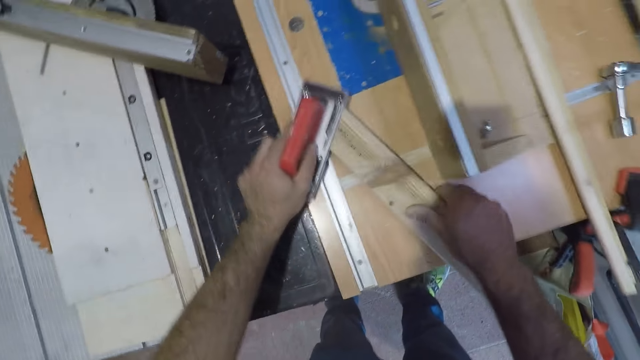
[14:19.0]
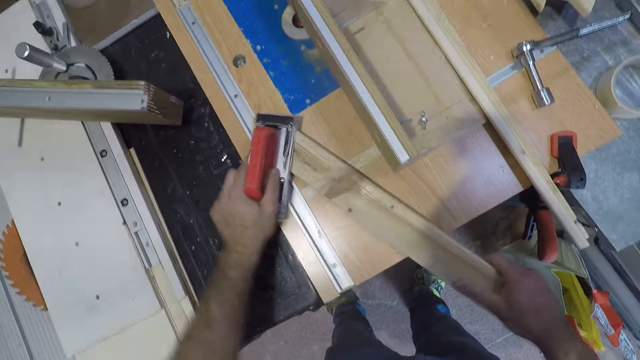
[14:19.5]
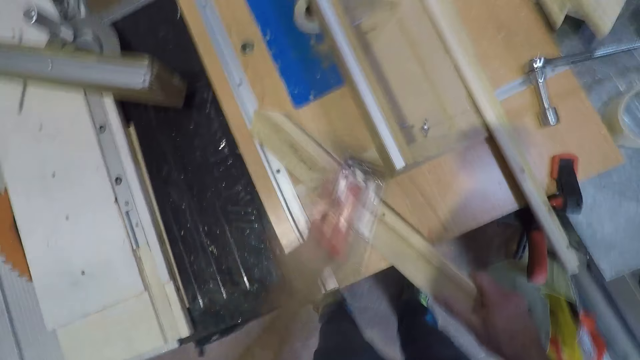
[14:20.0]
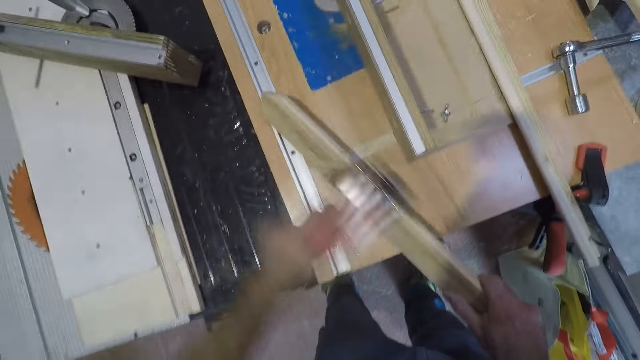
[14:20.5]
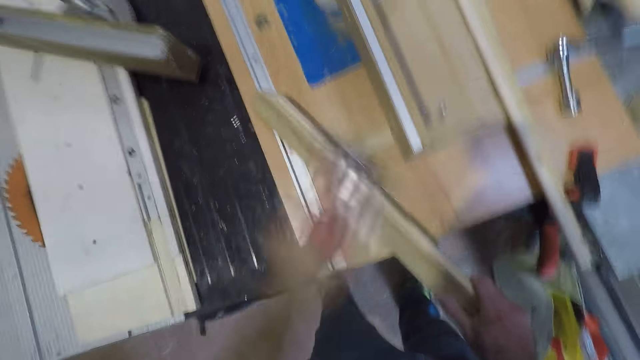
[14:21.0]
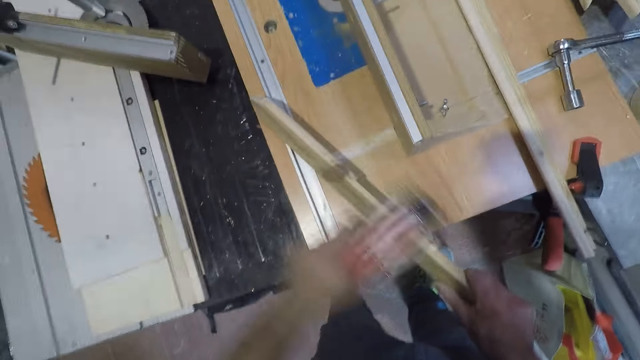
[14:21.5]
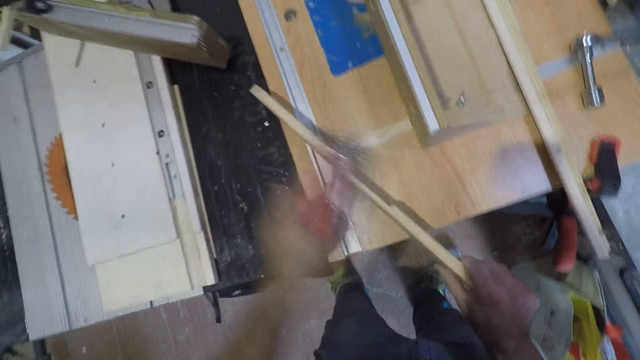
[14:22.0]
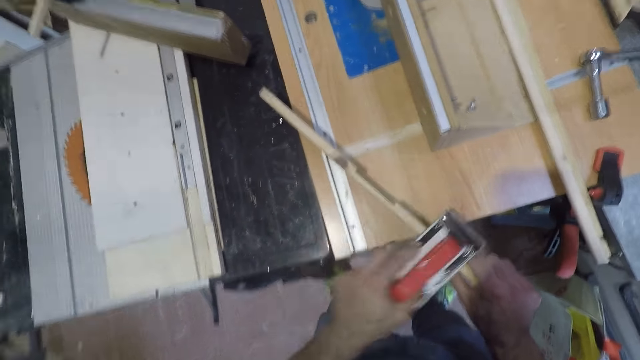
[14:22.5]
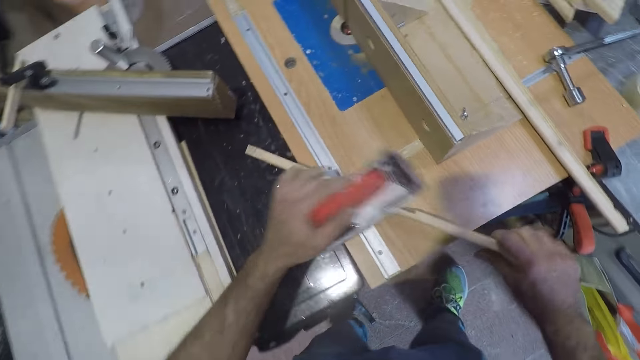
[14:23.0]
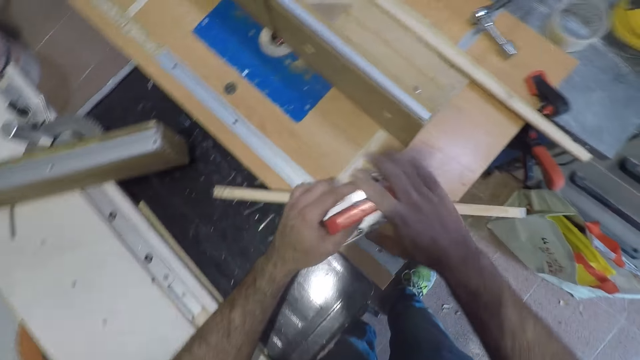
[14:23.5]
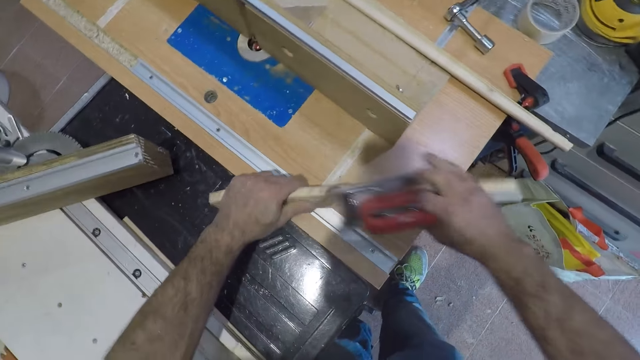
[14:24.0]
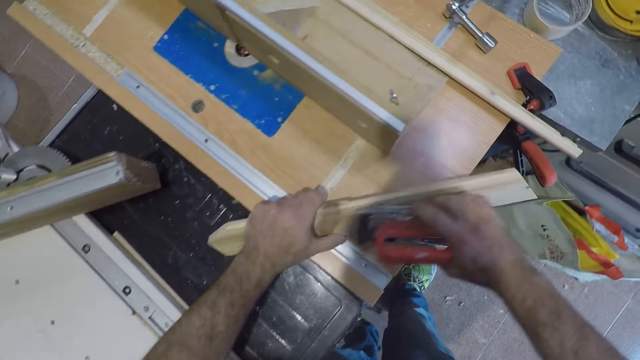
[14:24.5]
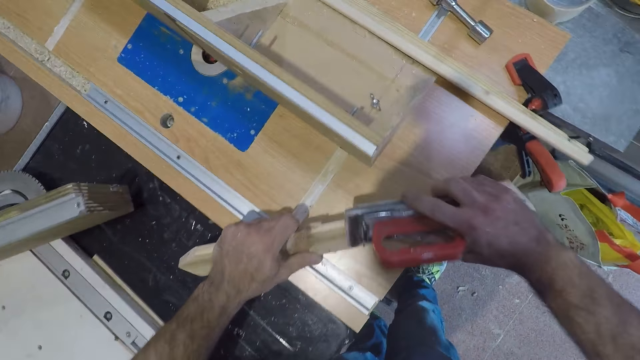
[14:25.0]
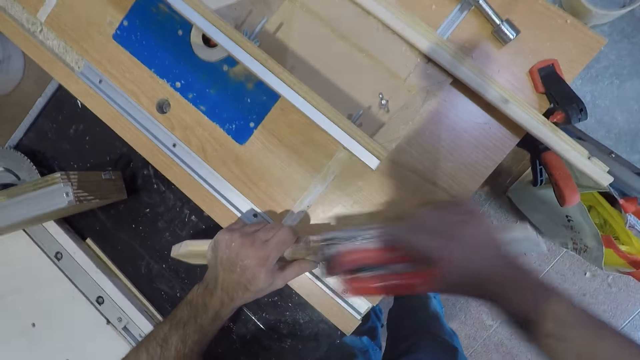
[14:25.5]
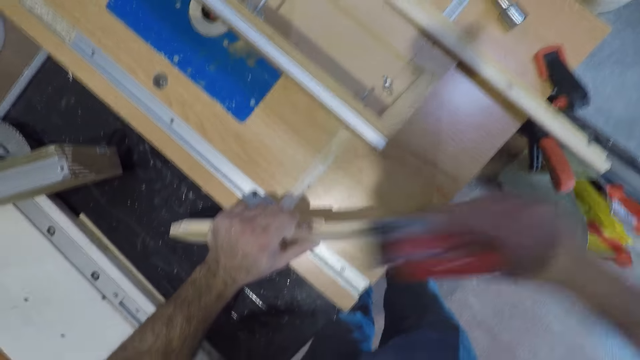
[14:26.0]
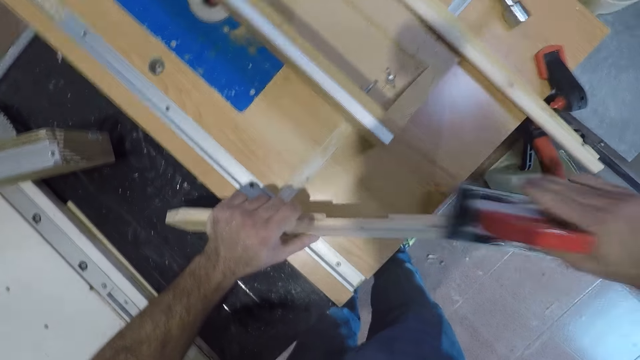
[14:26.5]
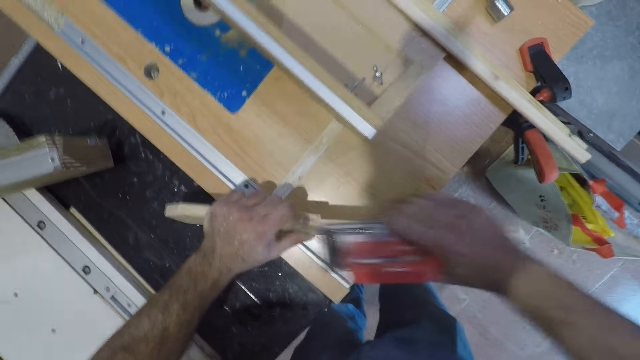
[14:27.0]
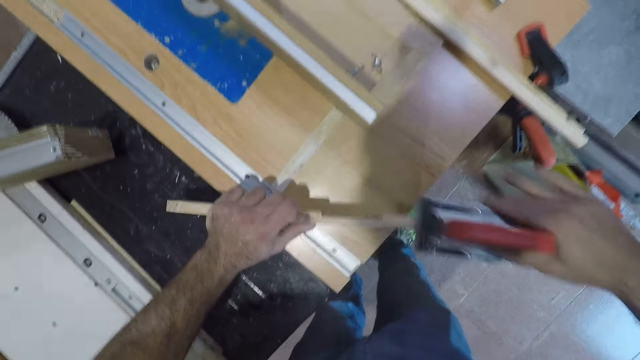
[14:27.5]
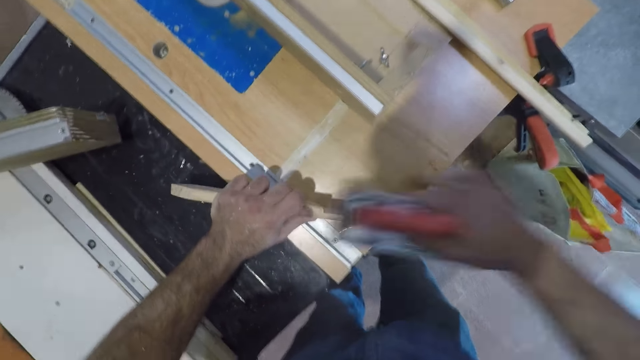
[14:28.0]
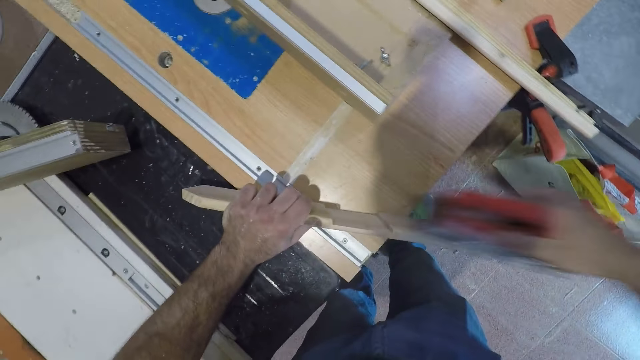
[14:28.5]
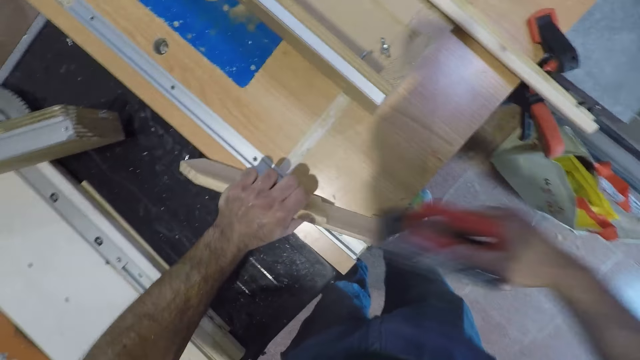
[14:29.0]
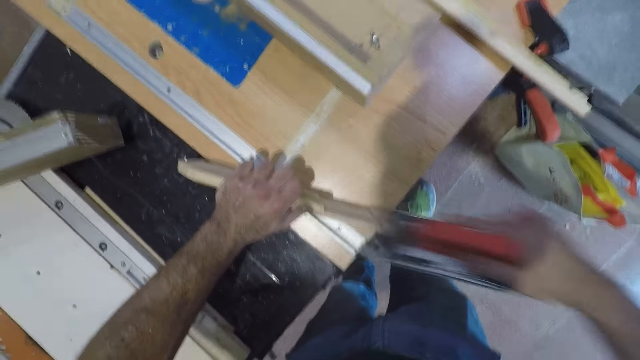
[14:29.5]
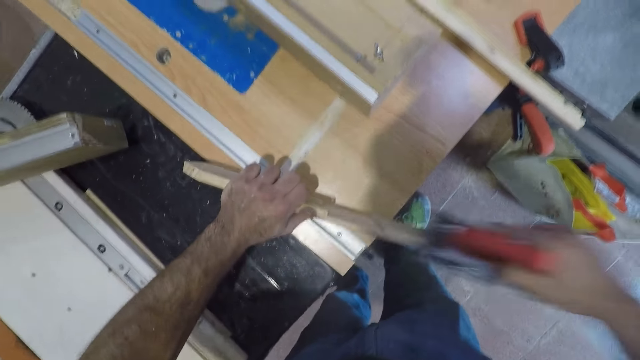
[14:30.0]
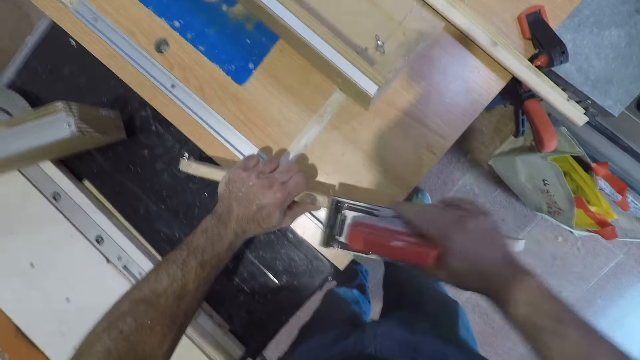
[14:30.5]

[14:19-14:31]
The camera wearer moves his hand along the wood. He takes the brush with his right hand from his left hand. He holds the wood. He brushes the wood with the brush in his right hand.

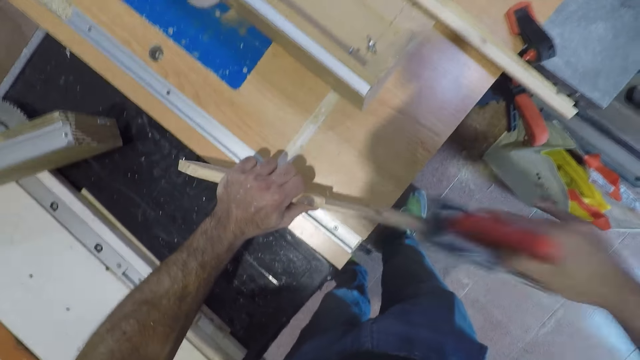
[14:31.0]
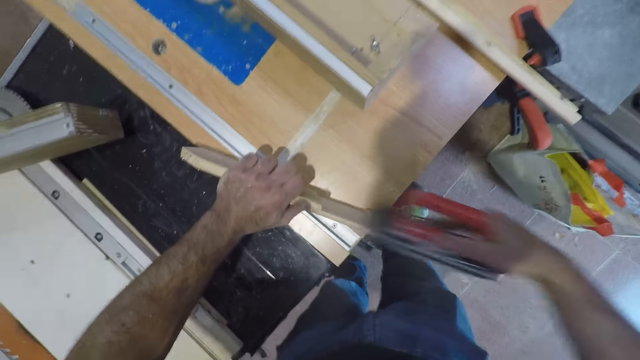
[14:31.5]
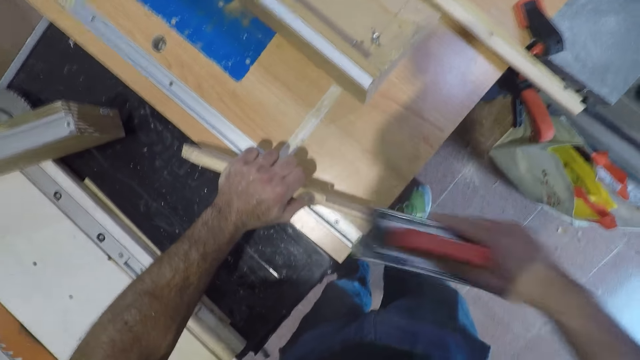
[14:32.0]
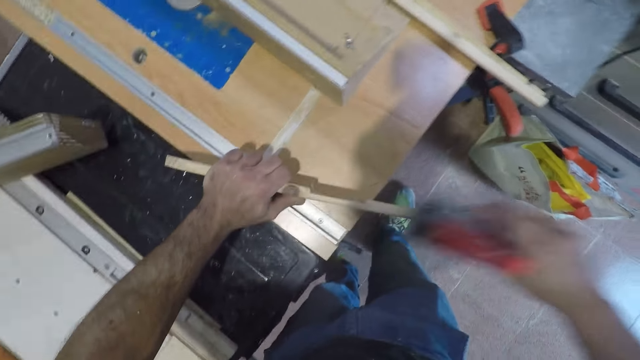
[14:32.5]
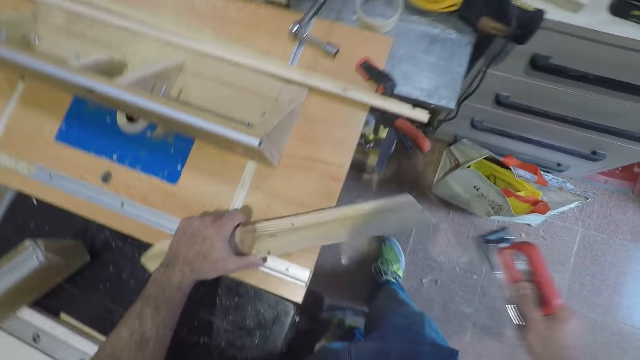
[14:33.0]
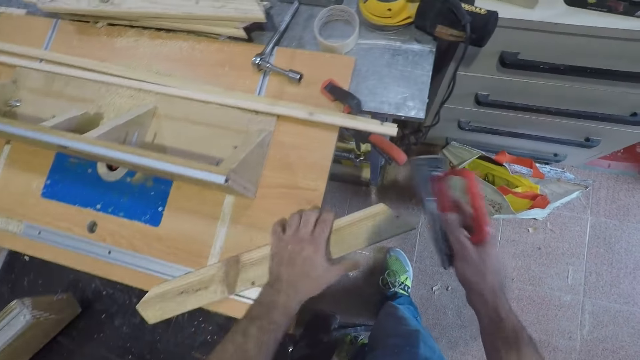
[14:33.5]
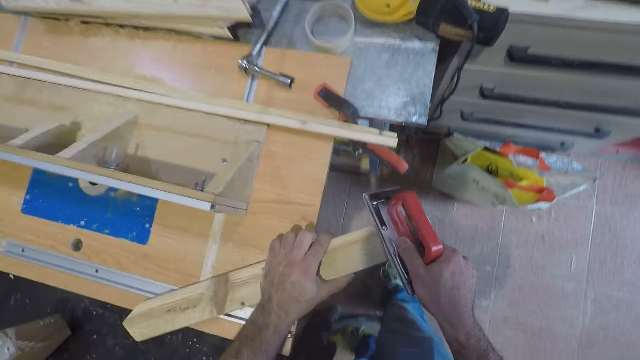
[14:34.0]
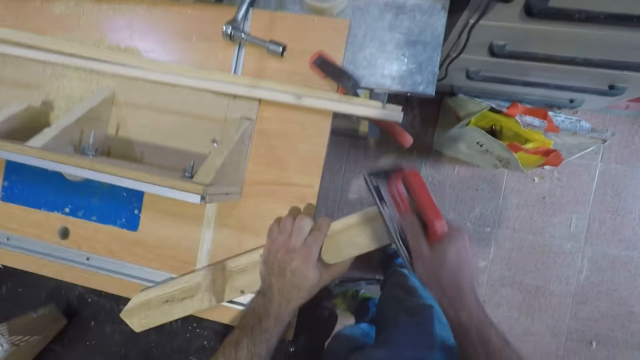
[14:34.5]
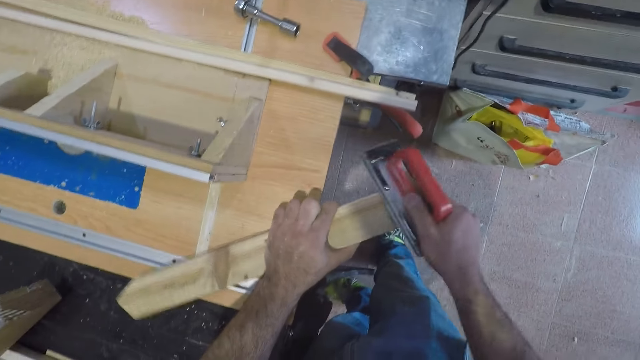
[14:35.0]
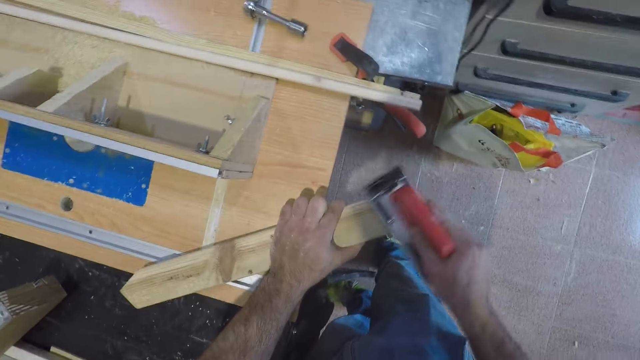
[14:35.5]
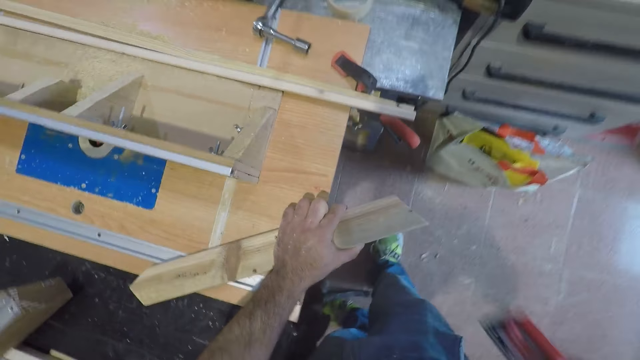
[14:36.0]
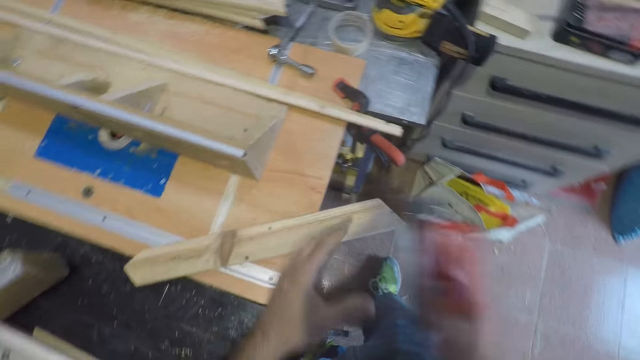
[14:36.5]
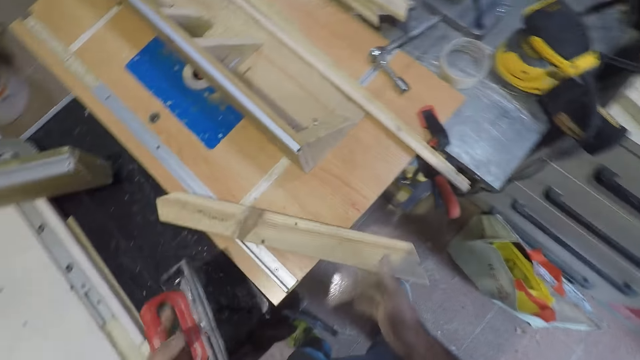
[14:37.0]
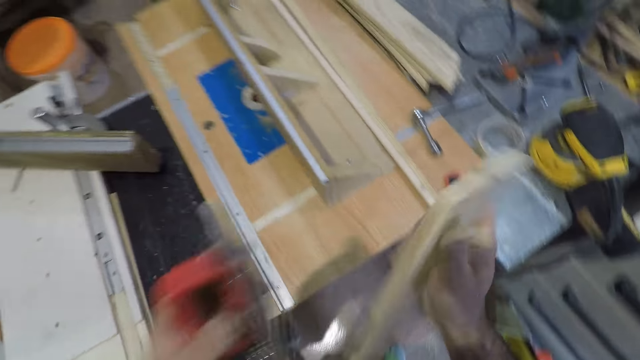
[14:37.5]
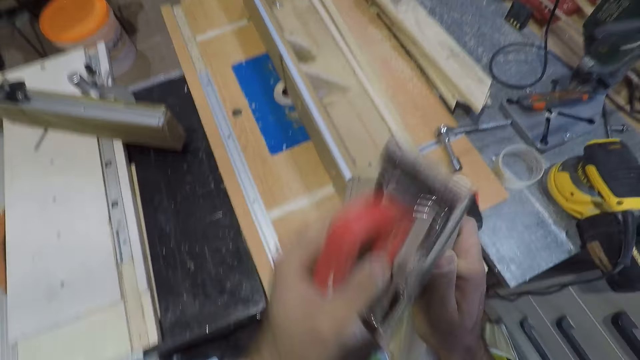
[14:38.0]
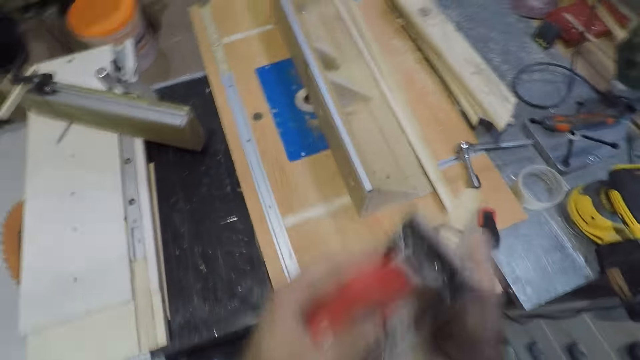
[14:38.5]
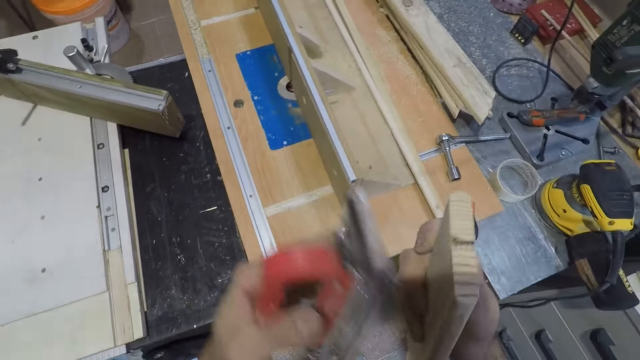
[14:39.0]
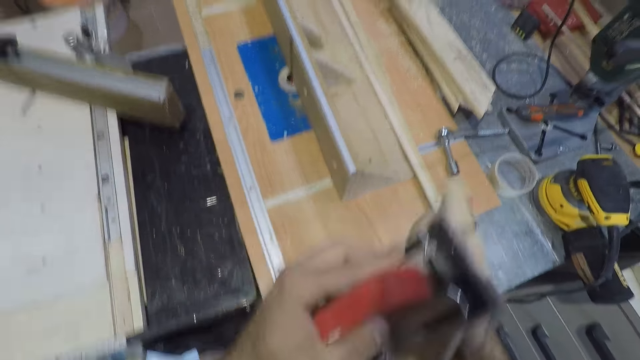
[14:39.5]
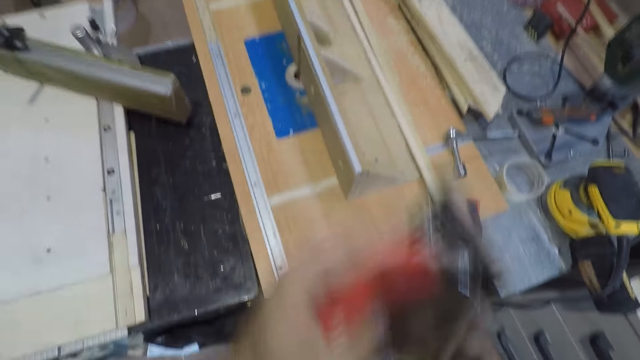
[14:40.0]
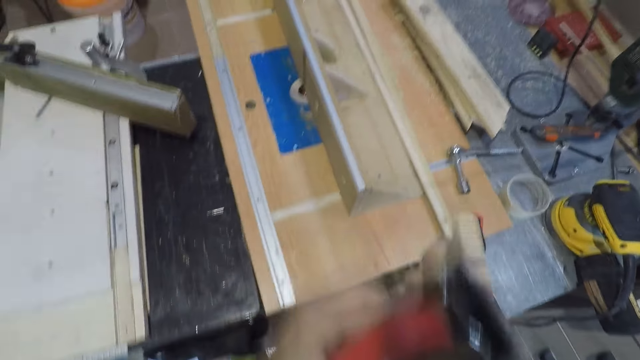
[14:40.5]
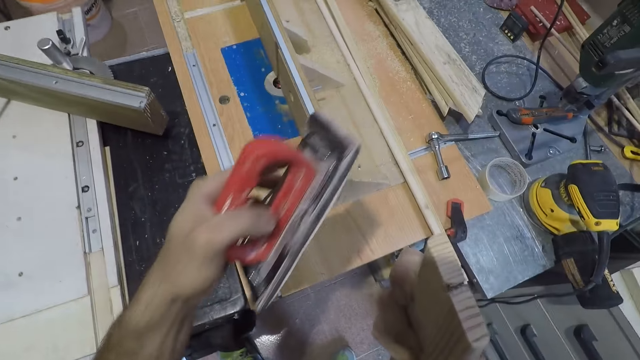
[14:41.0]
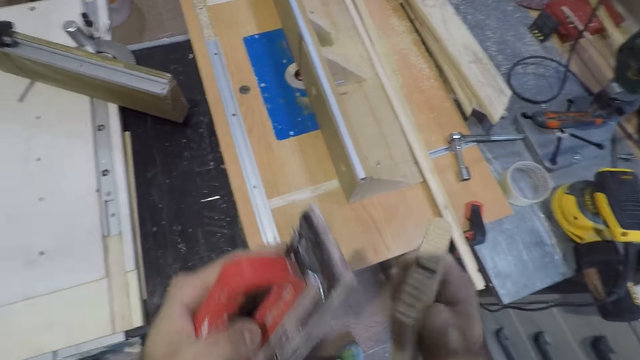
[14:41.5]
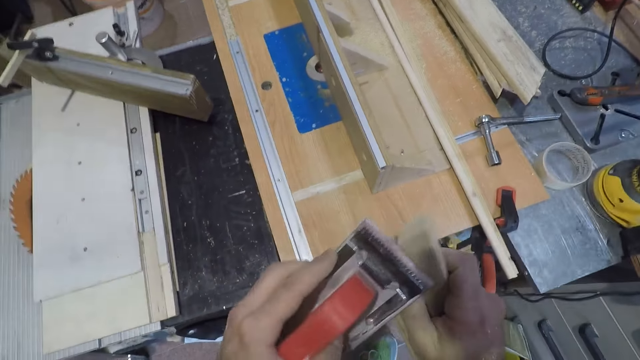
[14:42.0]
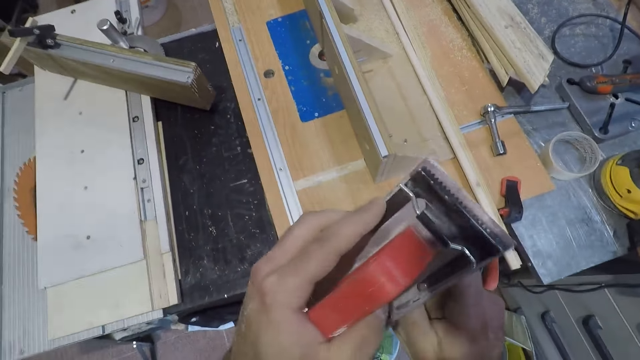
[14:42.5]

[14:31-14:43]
The camera wearer lays the wood on the worktop. He holds the other side of the wood. He stops brushing the wood. He passes the brush to his left hand from his right hand. He picks up the wood with his right hand. He brushes the wood with the brush in his left hand.
